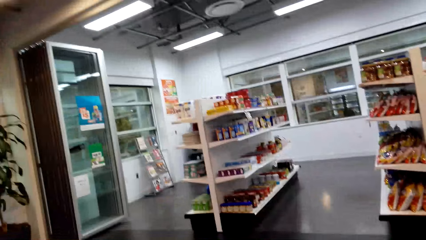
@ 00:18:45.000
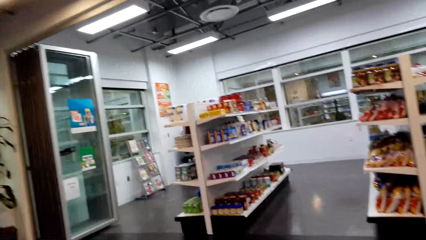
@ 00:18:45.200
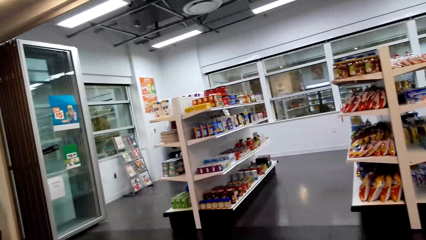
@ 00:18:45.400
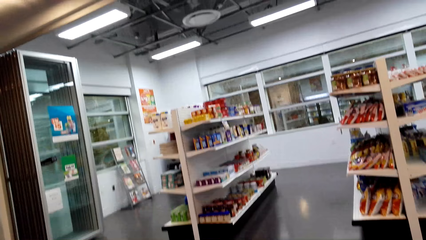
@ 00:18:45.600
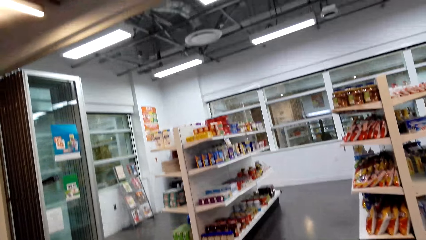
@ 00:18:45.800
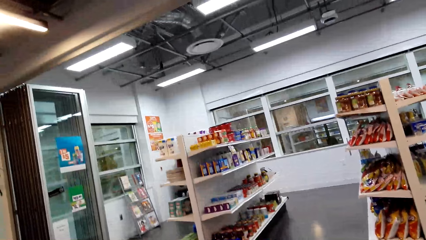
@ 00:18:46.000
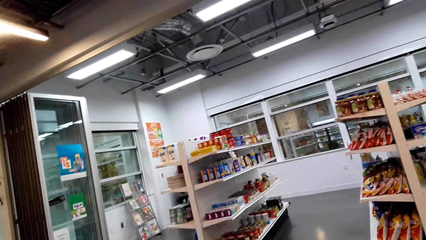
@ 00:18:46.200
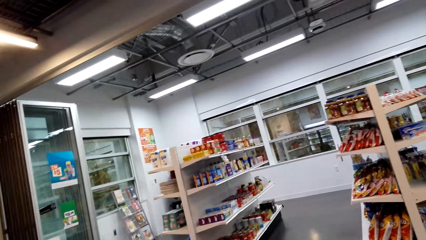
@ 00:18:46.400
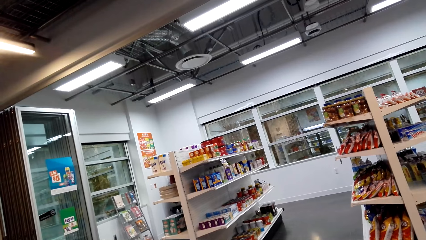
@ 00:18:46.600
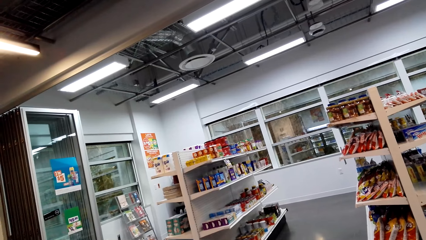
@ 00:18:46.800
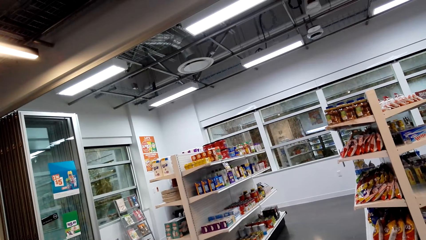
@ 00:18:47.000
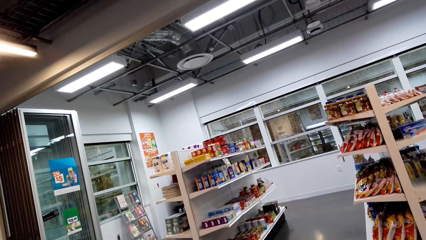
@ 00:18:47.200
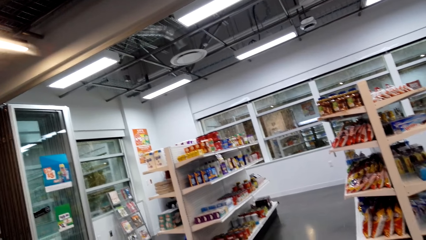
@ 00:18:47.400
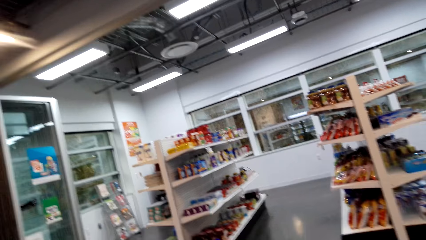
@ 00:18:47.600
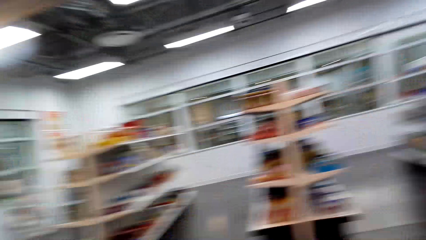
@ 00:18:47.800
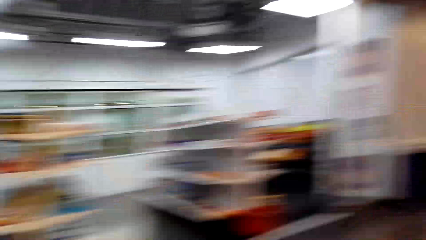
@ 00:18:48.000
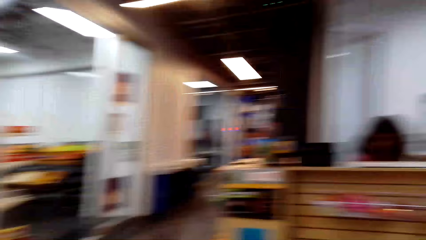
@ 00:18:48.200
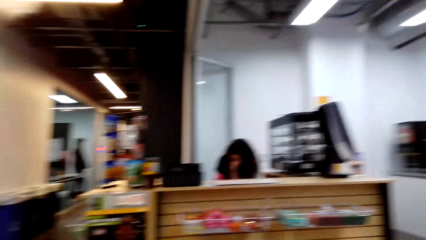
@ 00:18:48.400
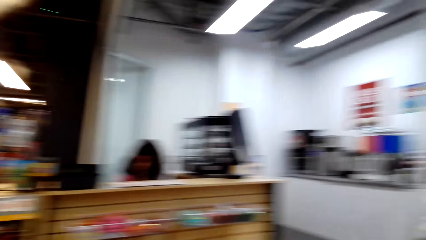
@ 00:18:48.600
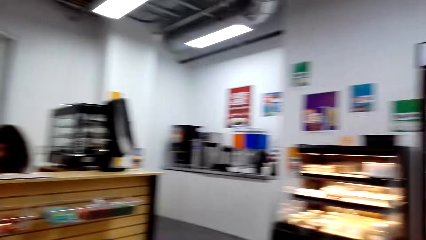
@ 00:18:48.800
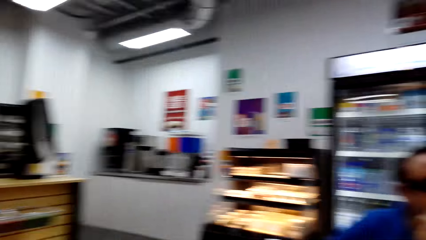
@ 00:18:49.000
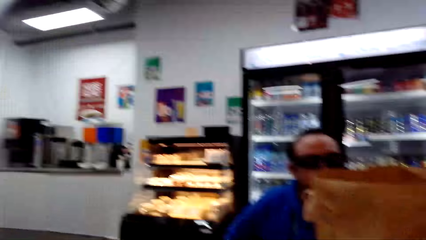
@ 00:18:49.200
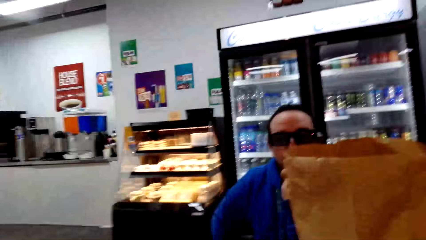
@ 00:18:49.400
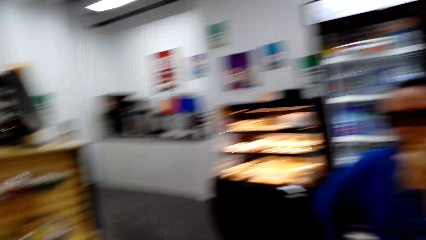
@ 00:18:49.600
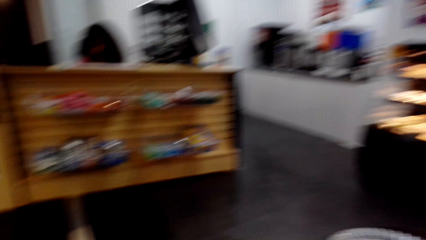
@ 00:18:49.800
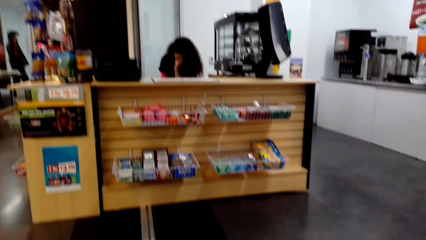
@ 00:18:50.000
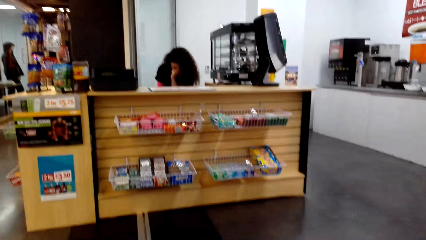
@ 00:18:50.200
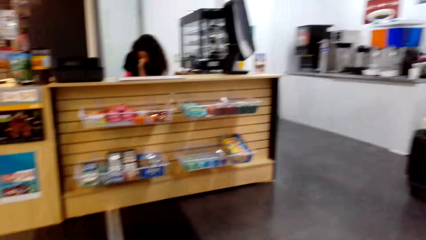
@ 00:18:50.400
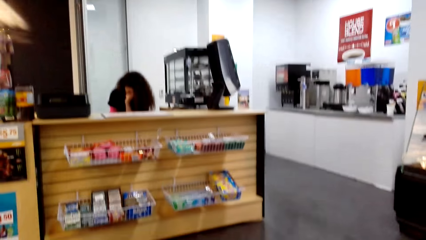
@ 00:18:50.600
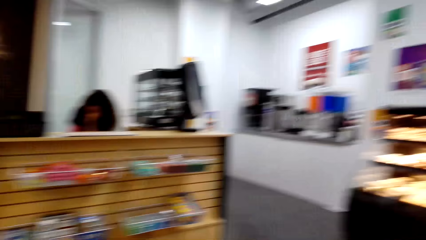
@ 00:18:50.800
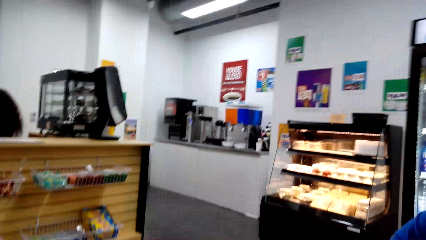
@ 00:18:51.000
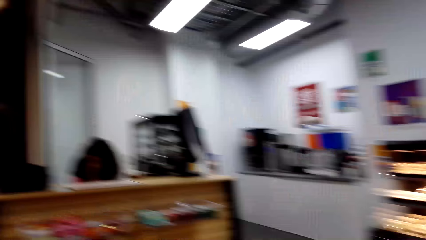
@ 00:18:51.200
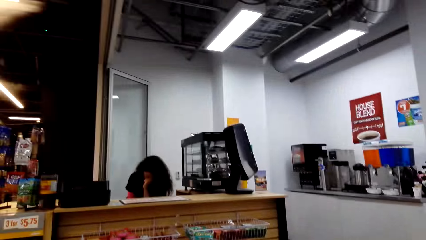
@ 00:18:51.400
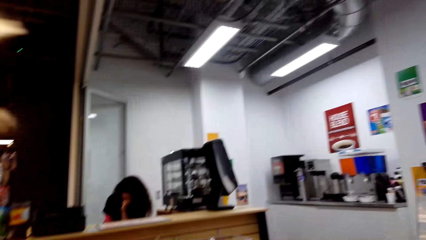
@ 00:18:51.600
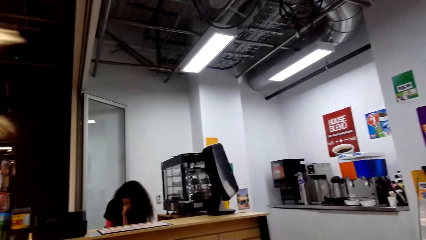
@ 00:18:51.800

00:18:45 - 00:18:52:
The camera wearer looks around.

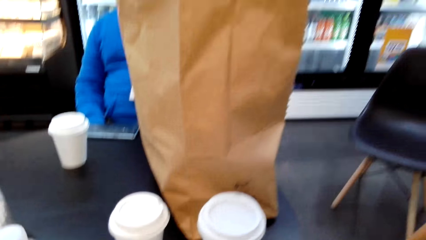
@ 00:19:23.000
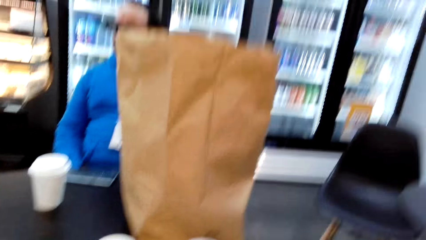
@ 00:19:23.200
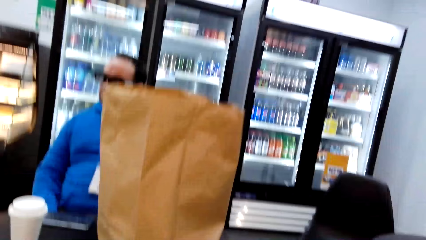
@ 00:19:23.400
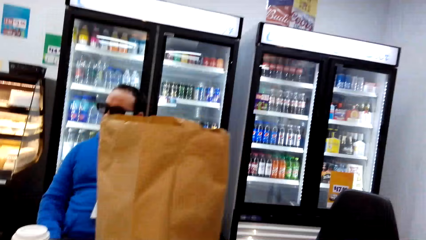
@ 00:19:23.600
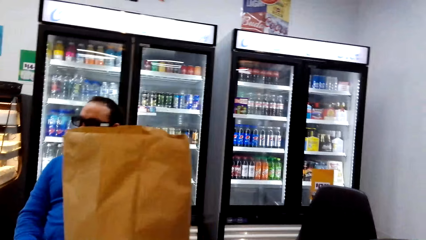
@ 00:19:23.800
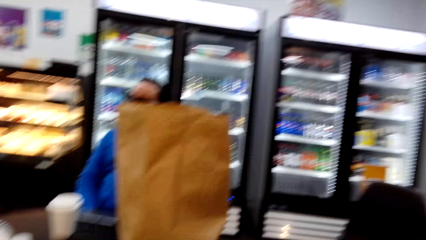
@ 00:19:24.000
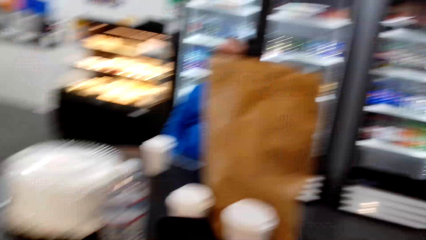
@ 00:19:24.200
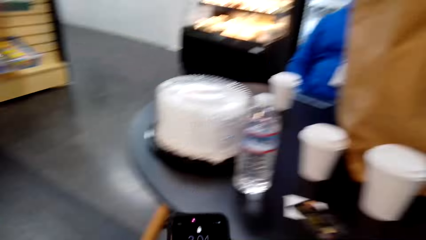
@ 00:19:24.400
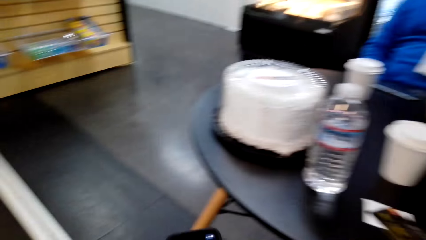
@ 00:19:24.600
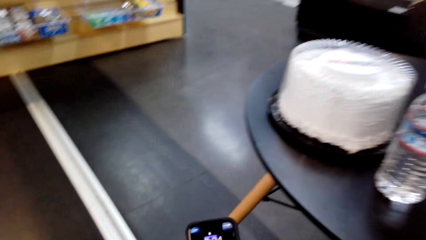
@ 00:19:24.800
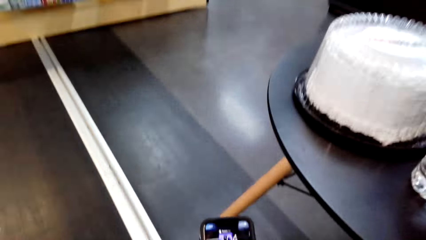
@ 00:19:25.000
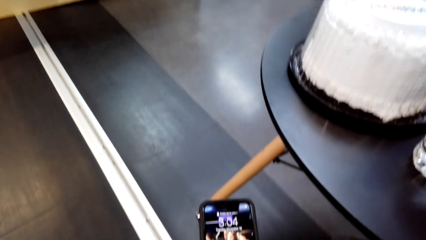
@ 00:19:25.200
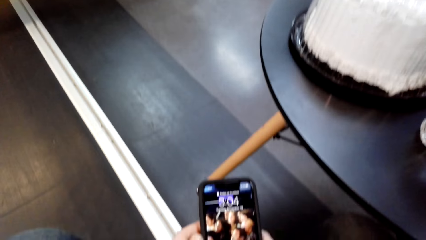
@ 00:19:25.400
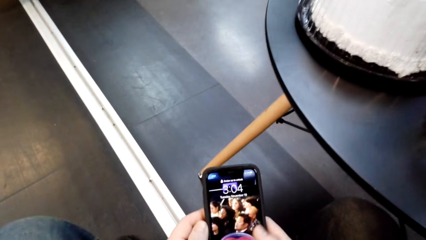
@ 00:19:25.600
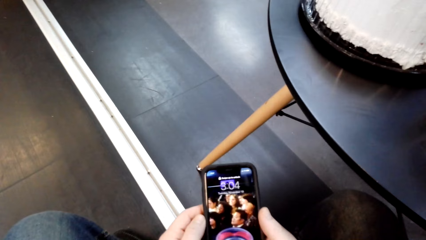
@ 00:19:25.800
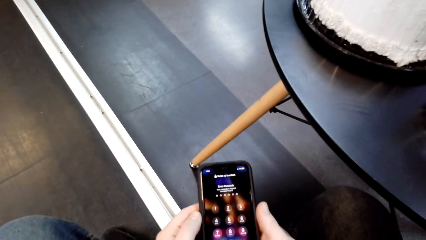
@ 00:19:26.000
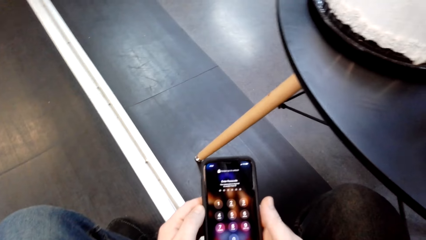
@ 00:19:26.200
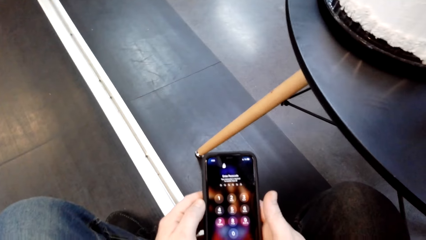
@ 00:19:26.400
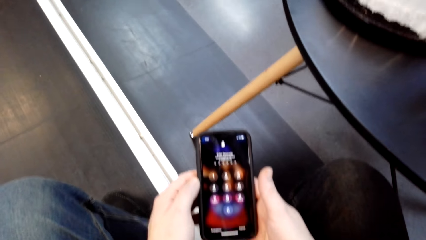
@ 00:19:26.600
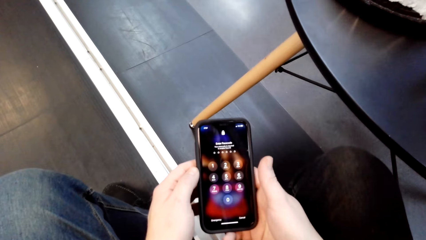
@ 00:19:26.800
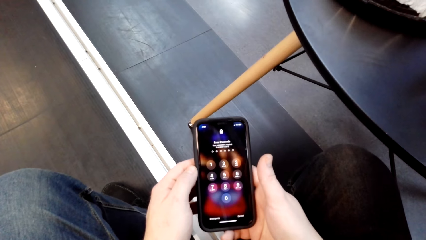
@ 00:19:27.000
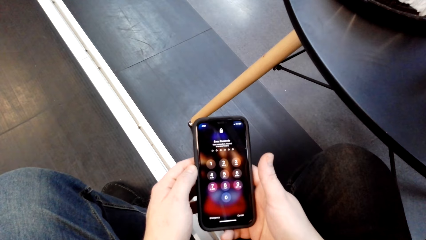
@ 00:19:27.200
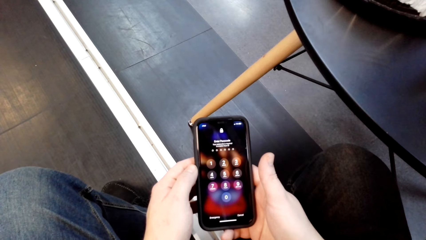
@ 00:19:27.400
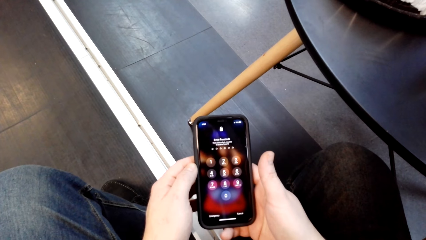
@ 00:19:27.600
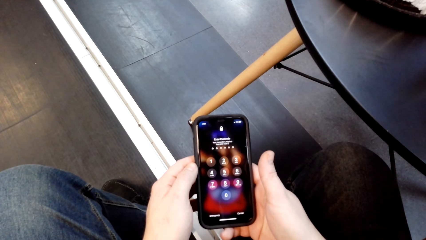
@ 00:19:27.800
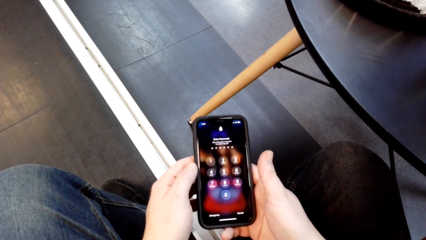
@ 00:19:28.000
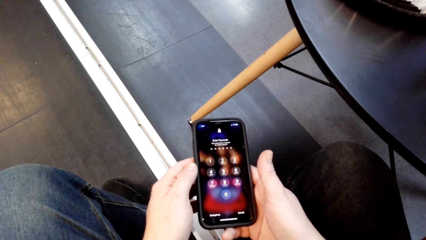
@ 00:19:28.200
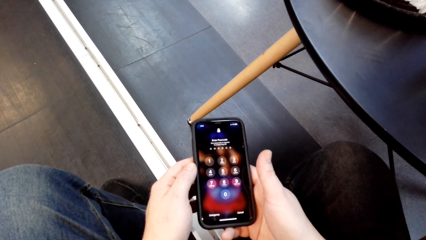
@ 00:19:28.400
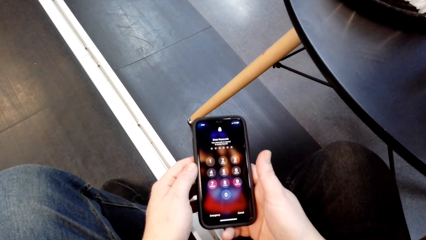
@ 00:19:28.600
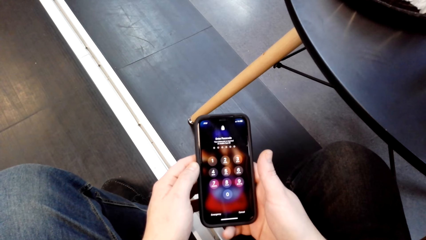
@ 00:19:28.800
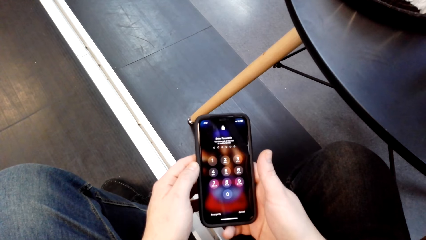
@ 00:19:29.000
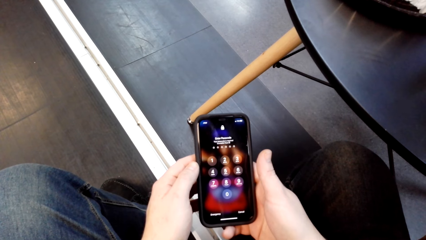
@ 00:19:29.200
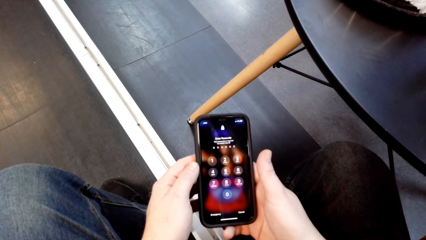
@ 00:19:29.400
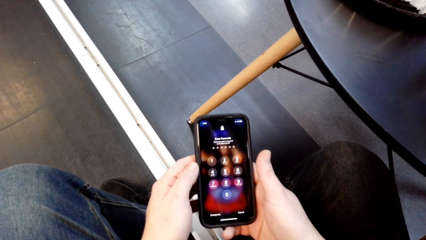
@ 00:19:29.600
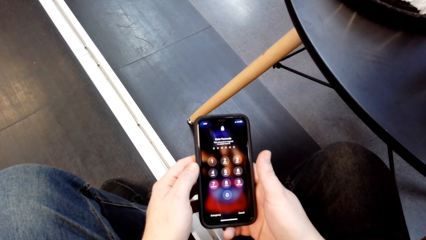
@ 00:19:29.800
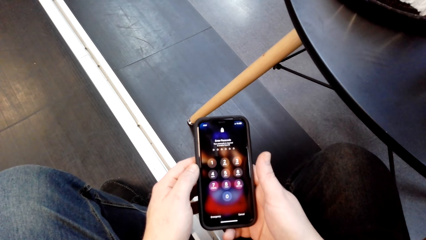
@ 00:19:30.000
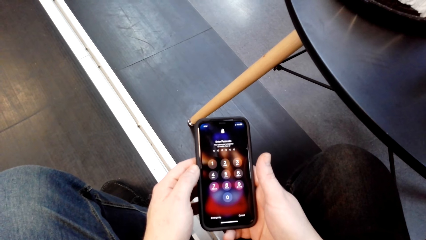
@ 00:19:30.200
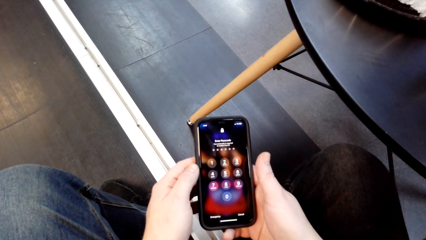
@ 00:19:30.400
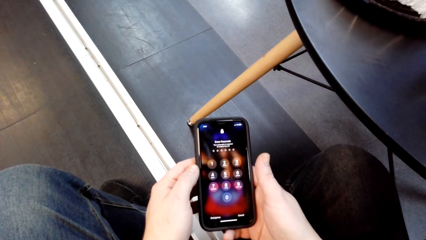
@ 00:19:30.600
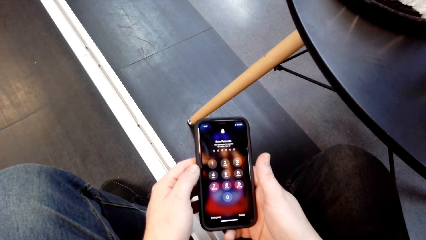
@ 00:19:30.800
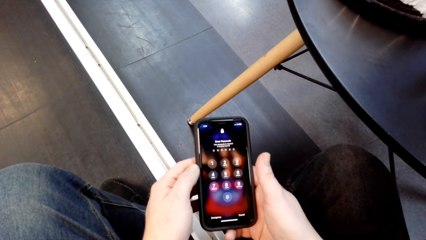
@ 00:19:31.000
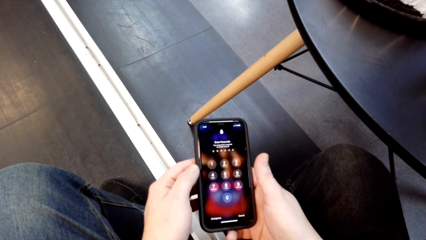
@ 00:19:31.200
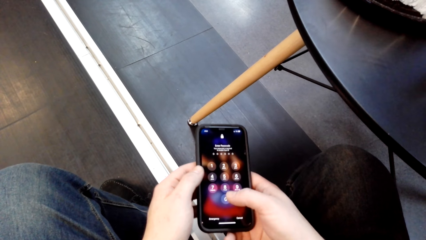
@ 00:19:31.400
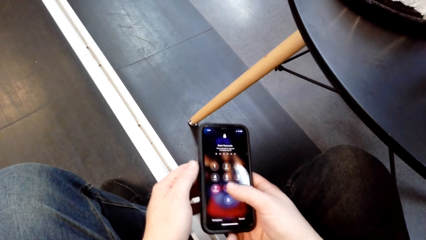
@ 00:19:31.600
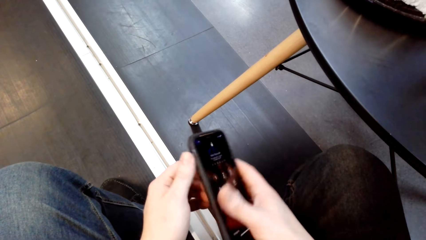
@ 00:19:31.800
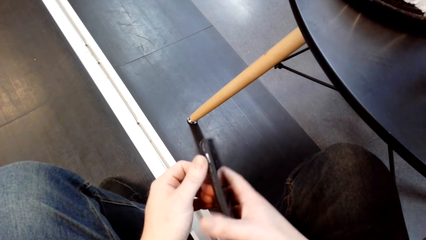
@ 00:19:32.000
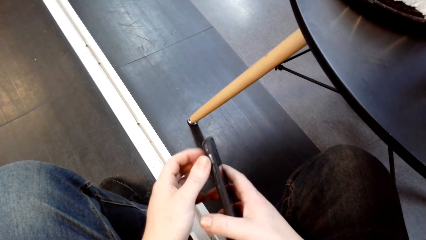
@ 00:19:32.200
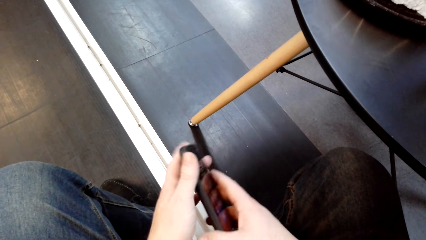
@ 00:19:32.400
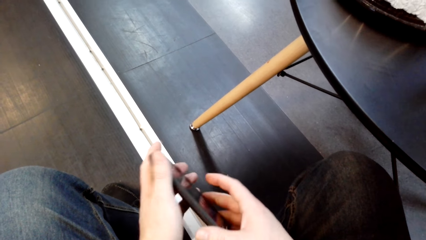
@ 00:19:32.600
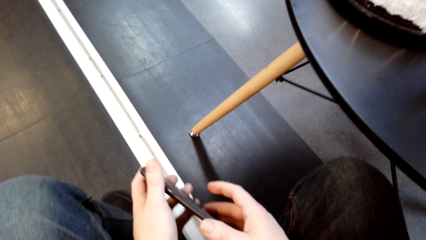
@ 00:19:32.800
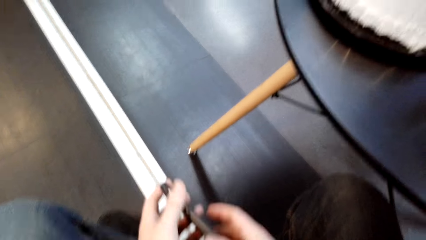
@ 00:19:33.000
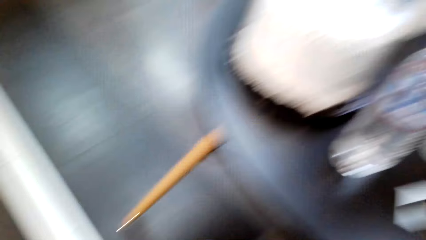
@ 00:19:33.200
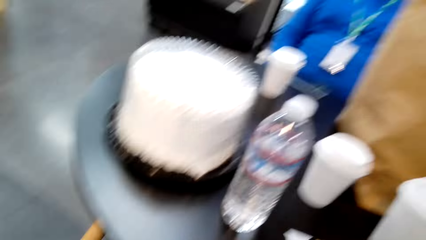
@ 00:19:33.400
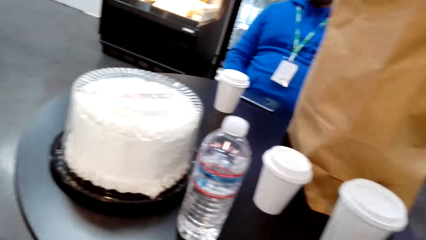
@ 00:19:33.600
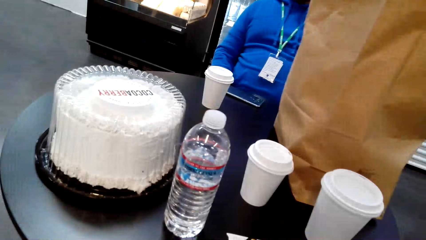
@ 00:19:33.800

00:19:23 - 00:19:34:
The camera wearer operates the phone.
